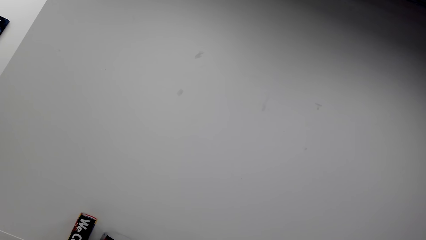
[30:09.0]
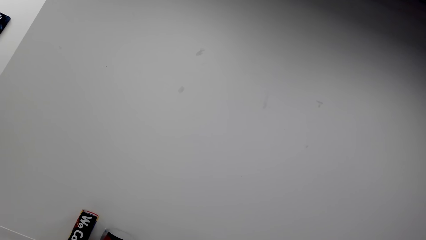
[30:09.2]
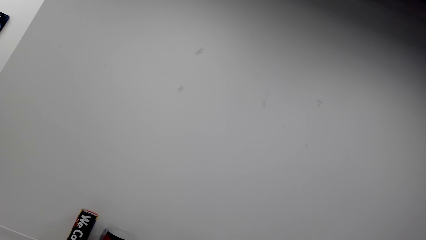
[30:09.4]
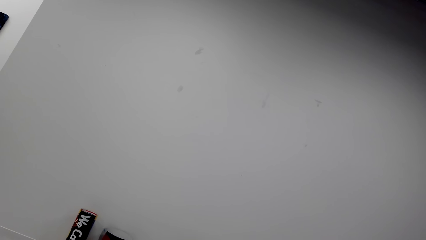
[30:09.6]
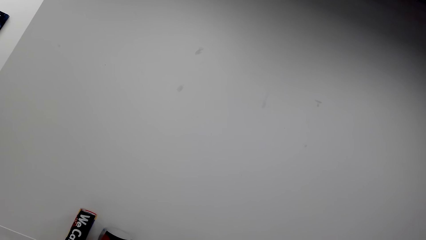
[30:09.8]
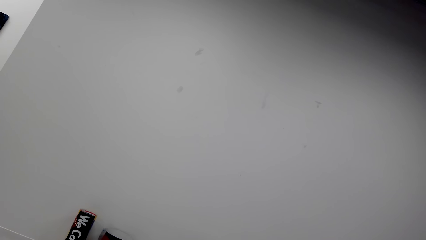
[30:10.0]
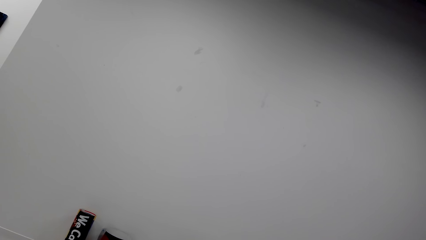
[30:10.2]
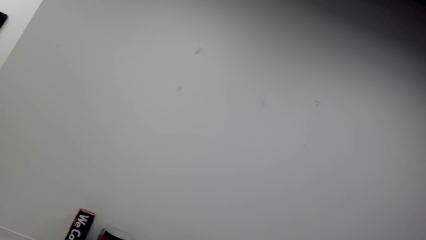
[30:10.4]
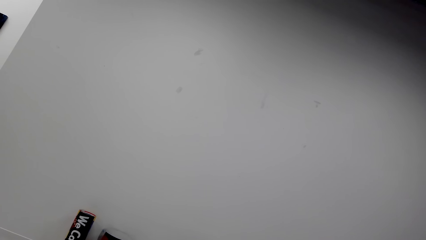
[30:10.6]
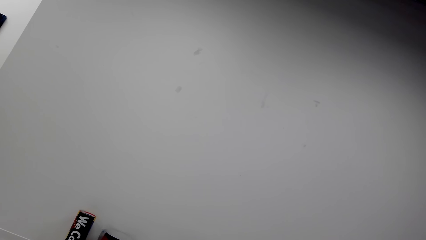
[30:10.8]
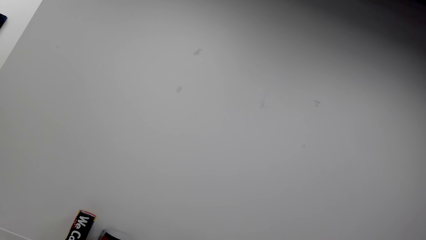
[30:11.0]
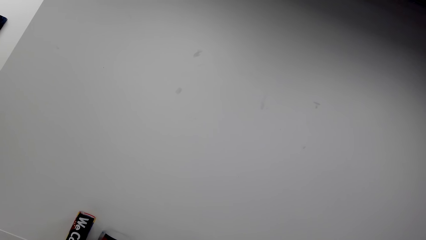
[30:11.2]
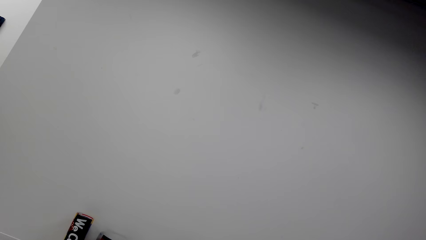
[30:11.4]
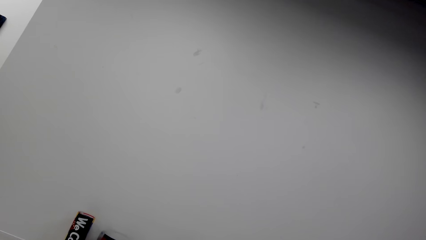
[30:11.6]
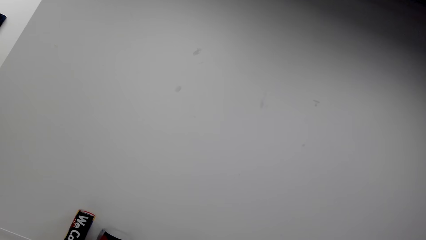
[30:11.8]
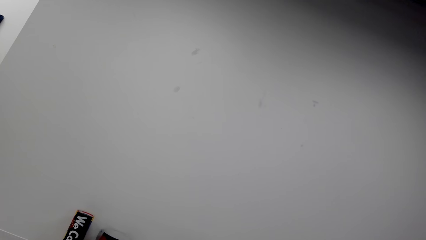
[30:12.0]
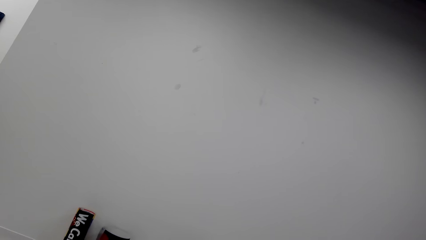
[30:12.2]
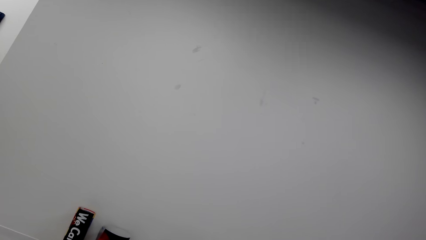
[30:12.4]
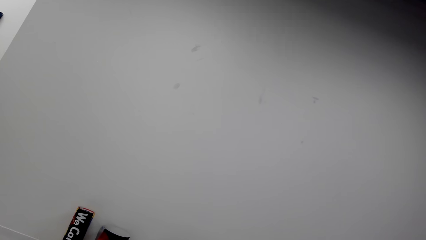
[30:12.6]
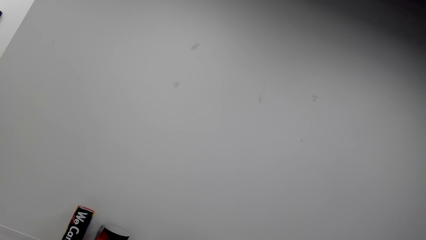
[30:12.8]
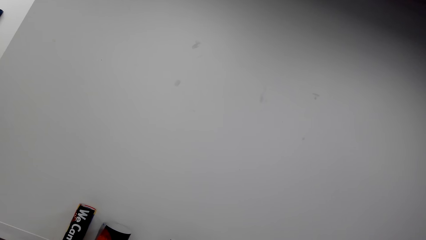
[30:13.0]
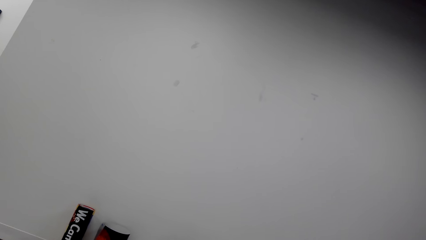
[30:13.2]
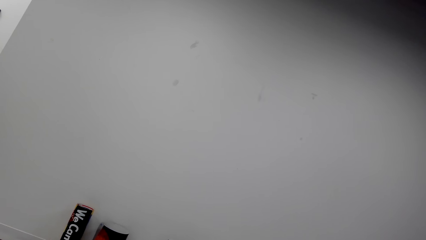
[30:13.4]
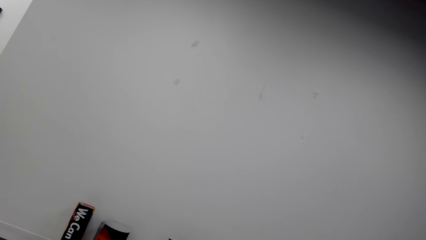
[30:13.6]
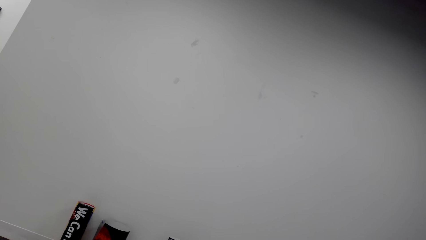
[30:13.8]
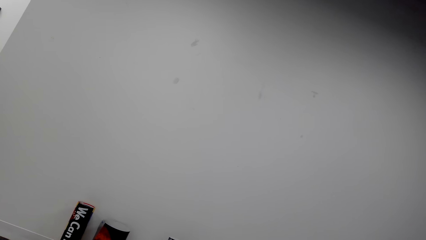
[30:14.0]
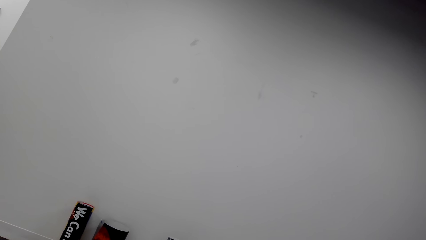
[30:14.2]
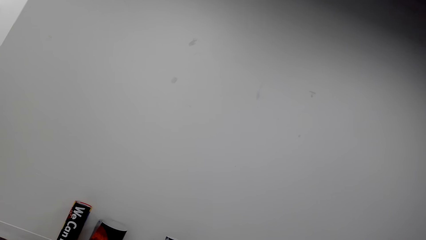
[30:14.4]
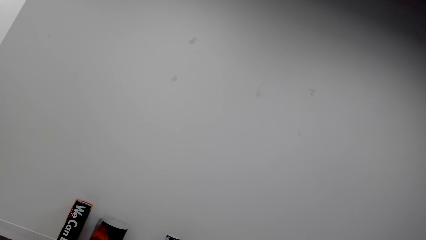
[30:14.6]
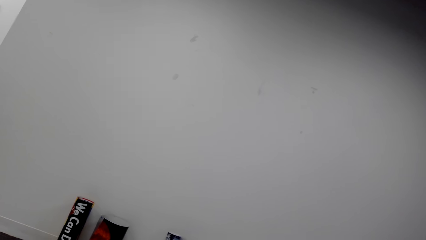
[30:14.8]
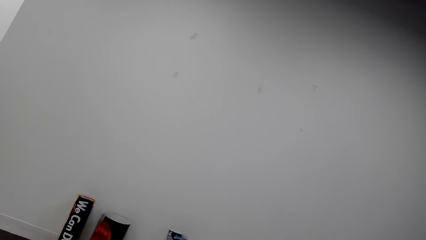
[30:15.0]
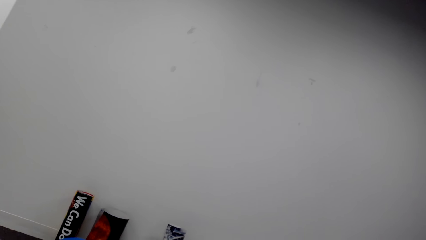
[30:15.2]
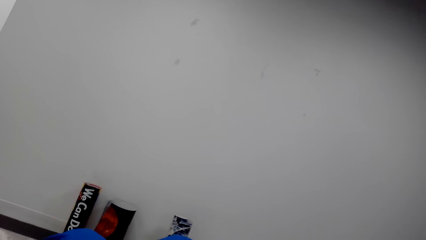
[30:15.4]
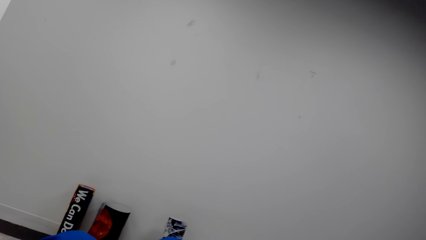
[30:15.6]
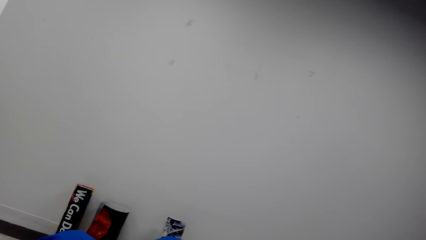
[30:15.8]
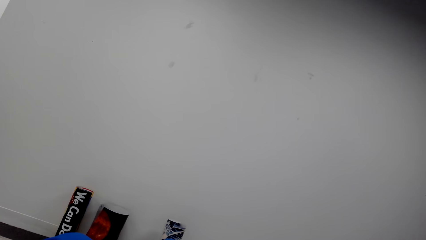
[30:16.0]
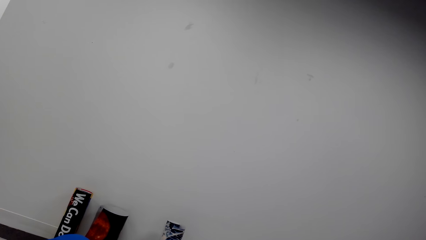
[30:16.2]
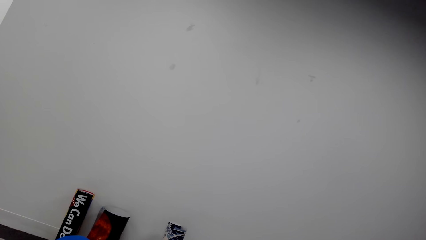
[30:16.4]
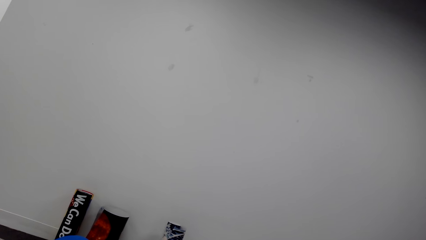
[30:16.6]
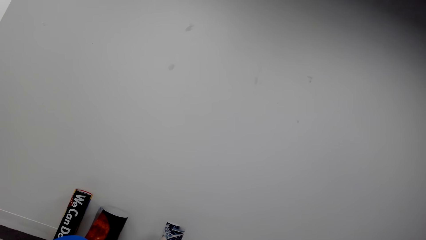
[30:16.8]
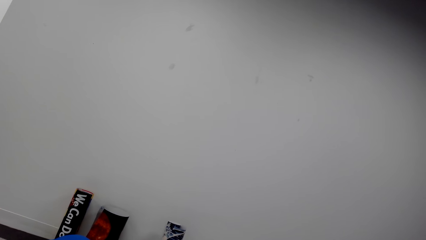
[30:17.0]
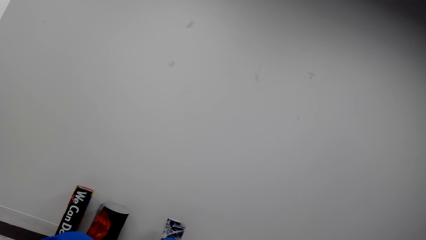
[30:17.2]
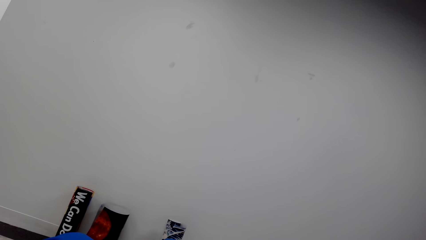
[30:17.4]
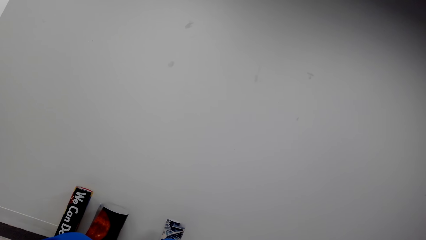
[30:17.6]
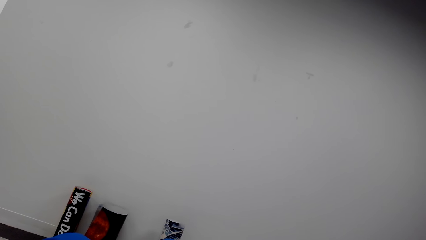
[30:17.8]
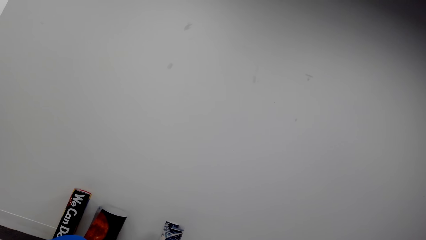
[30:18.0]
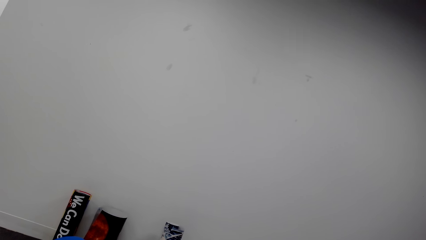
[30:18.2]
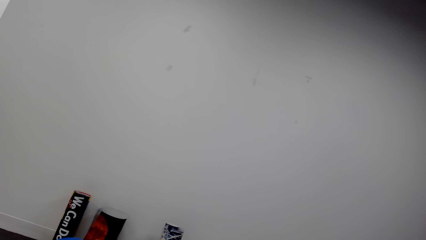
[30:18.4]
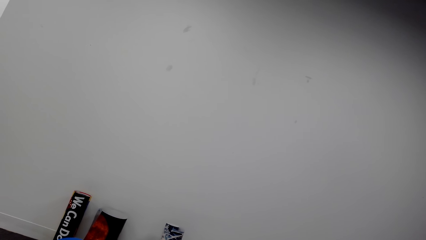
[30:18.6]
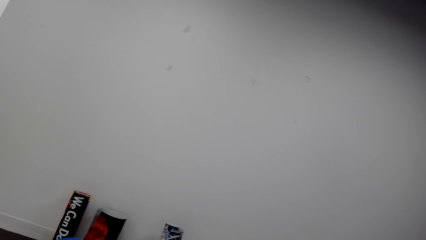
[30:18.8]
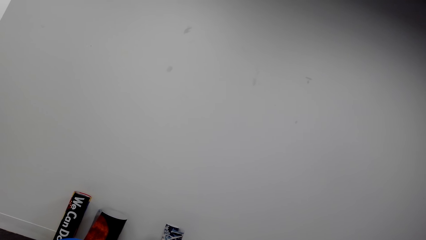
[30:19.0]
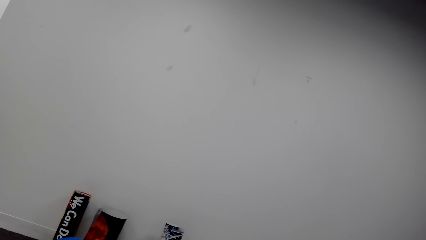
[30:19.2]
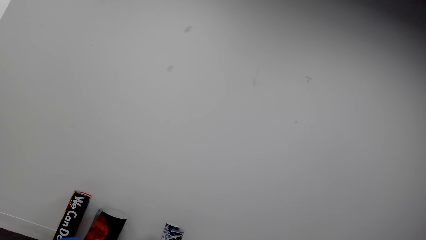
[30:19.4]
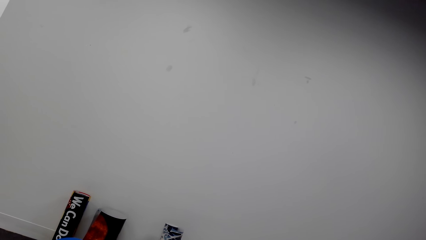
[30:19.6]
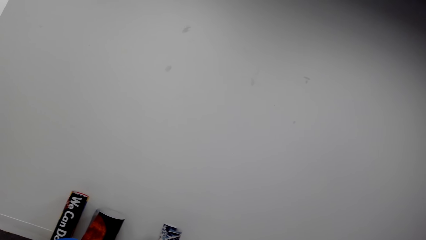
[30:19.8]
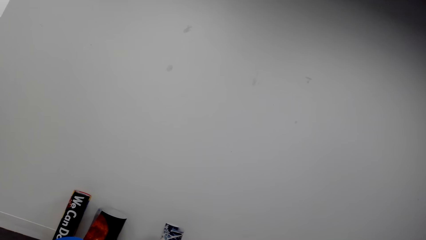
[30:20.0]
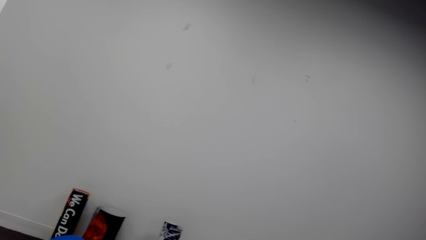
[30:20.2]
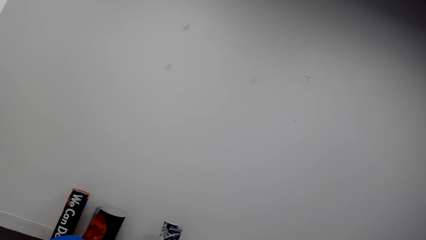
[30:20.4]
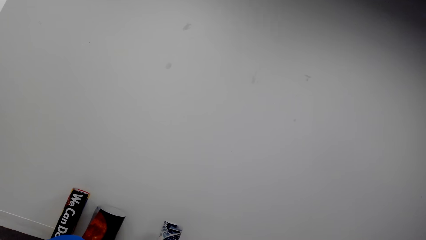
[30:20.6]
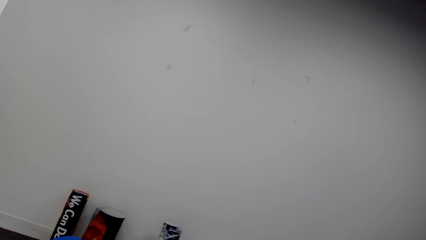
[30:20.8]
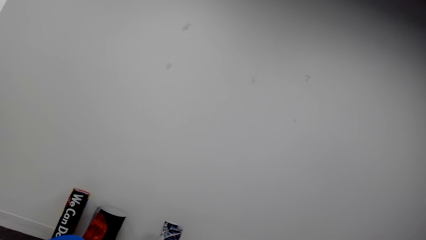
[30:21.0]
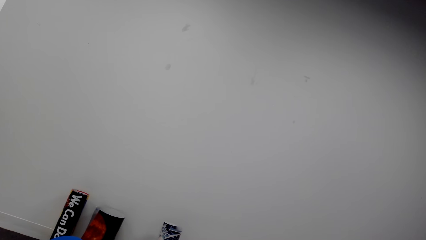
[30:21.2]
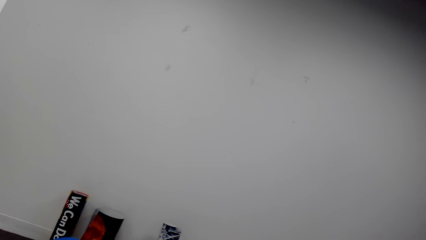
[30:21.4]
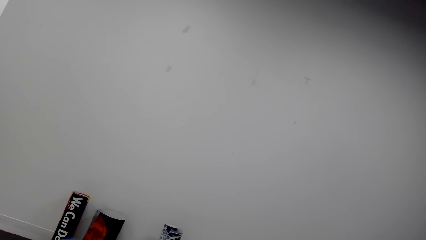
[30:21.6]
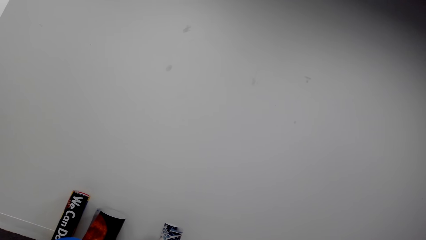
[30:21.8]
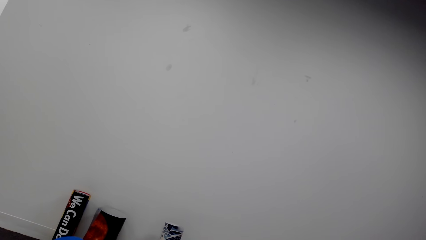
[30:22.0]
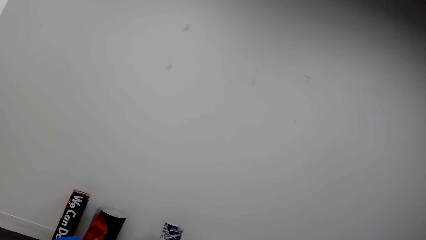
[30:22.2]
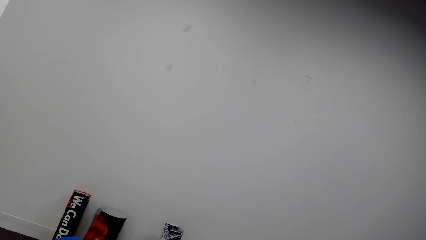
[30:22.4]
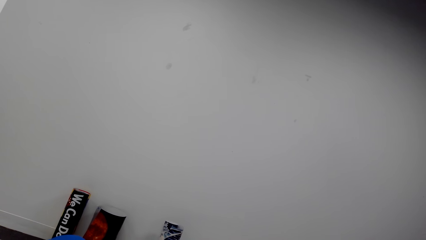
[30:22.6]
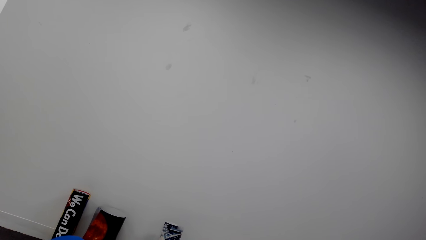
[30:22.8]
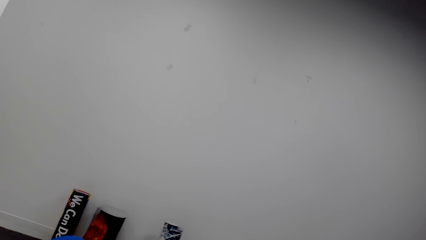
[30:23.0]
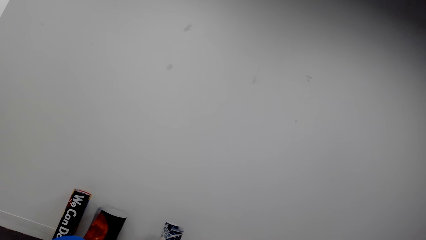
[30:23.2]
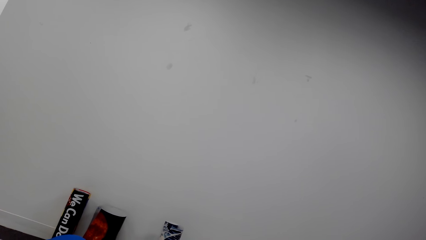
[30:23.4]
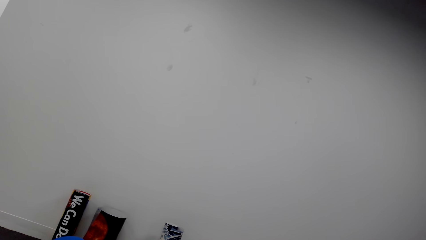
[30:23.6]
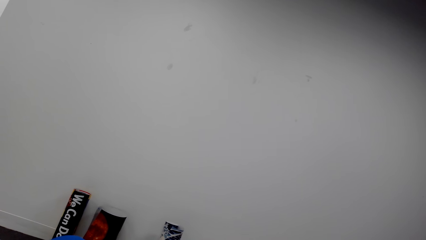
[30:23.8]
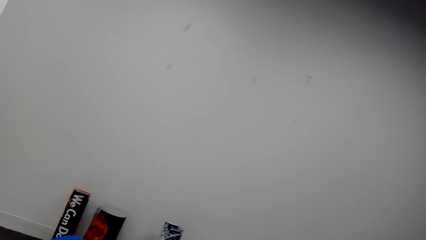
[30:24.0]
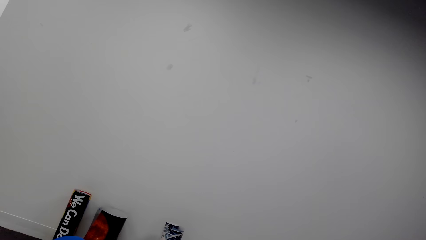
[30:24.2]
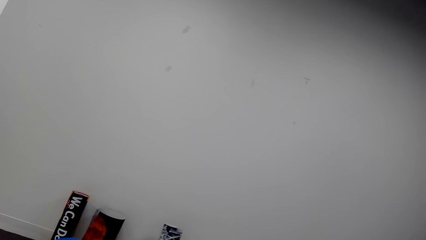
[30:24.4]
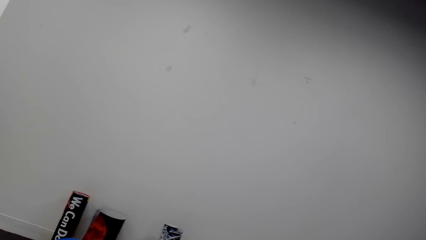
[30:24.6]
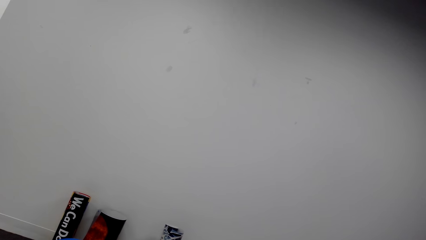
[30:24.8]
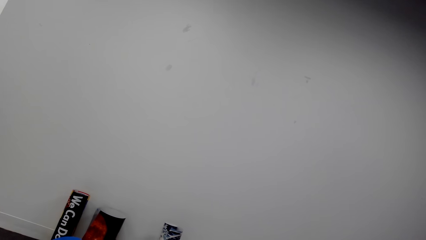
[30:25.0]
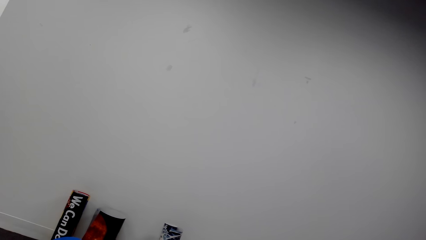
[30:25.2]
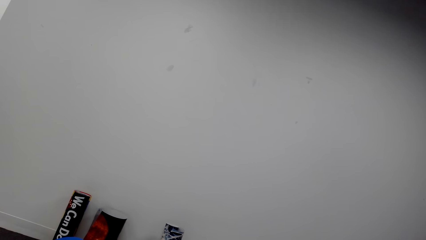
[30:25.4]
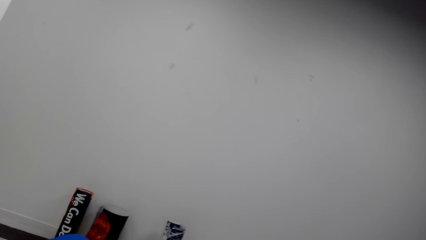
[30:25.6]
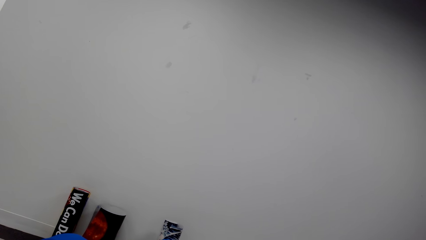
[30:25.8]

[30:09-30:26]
The camera wearer converses.
